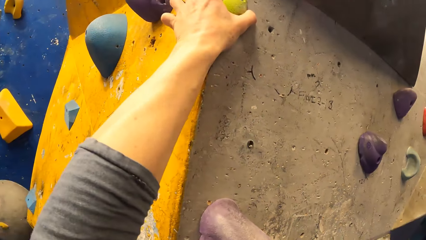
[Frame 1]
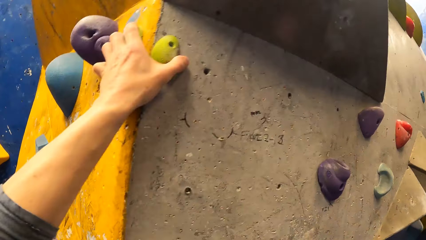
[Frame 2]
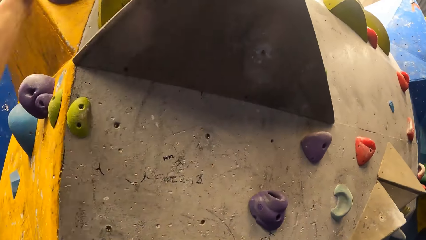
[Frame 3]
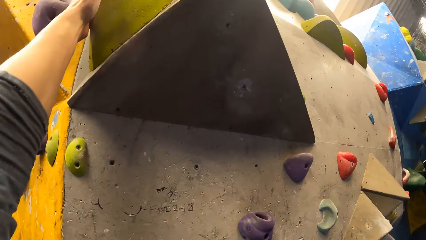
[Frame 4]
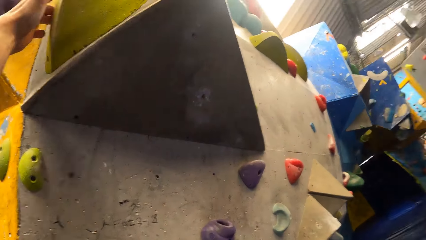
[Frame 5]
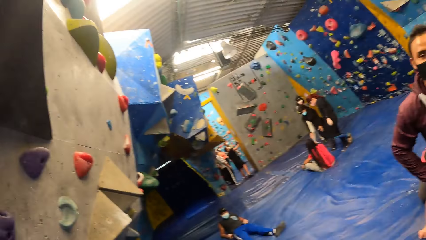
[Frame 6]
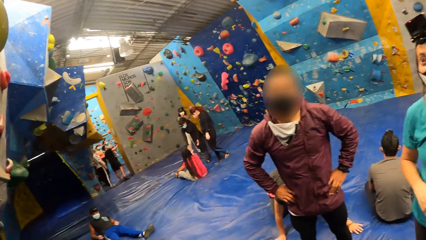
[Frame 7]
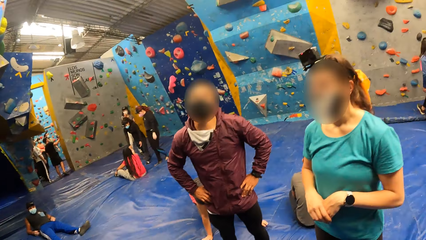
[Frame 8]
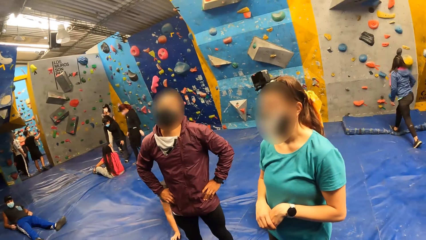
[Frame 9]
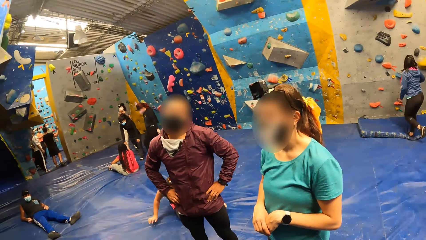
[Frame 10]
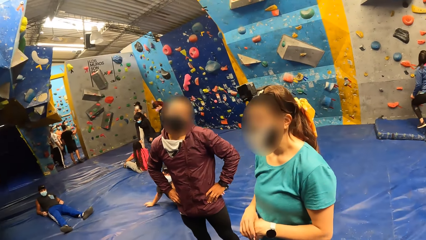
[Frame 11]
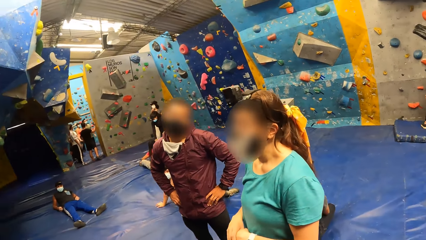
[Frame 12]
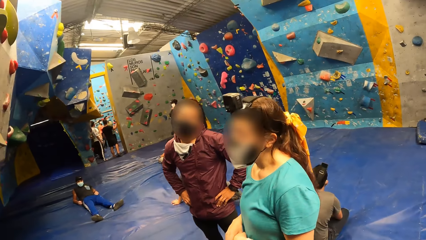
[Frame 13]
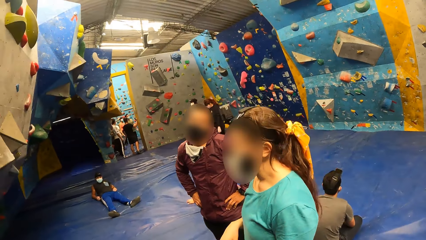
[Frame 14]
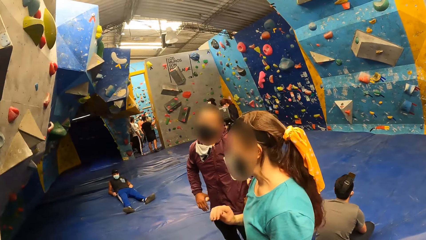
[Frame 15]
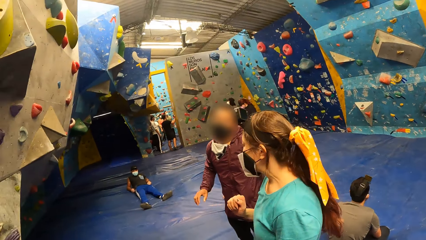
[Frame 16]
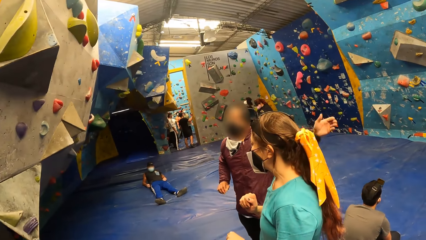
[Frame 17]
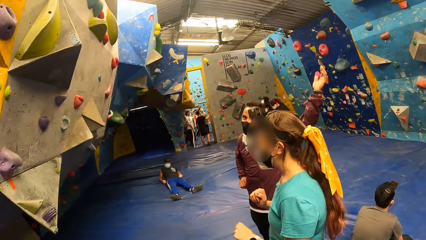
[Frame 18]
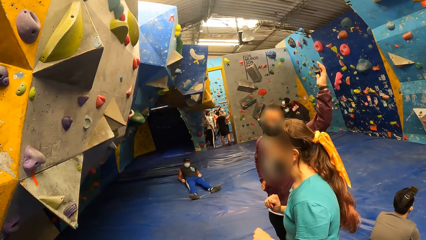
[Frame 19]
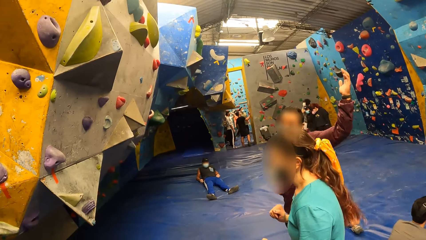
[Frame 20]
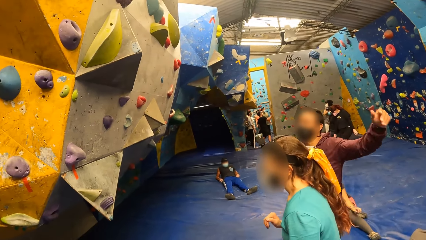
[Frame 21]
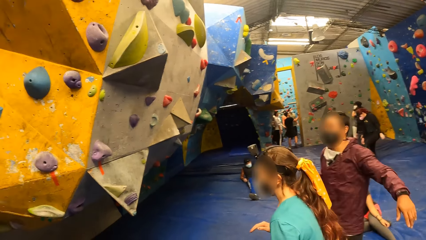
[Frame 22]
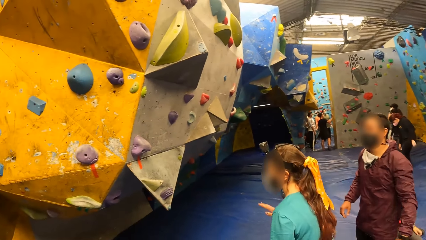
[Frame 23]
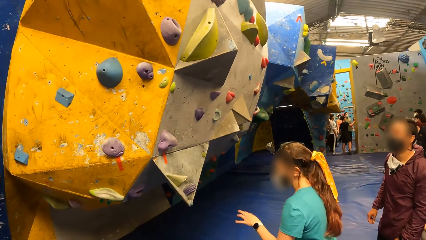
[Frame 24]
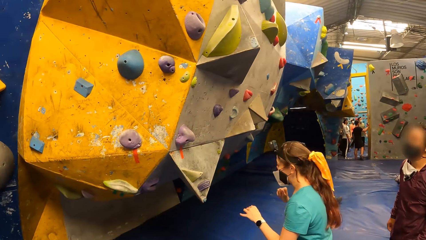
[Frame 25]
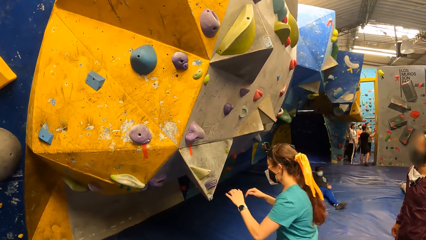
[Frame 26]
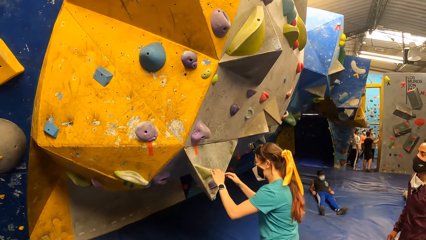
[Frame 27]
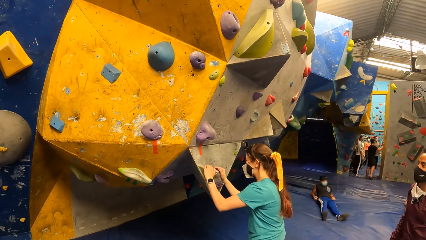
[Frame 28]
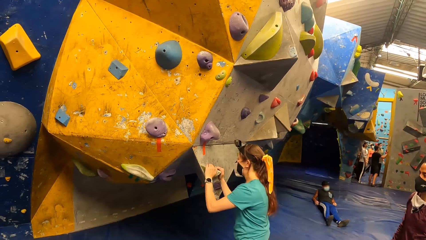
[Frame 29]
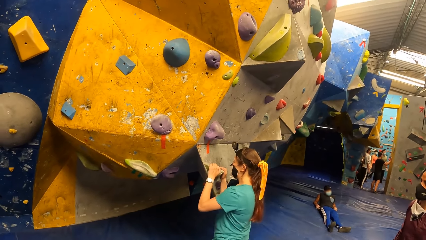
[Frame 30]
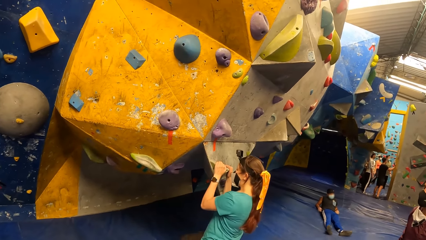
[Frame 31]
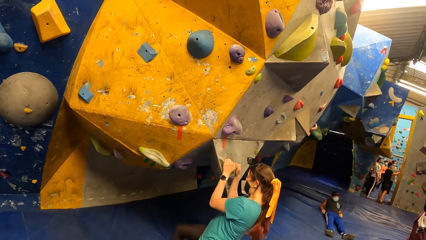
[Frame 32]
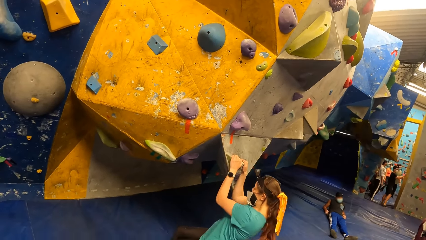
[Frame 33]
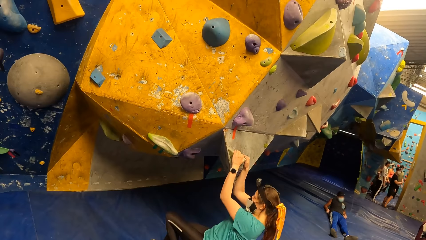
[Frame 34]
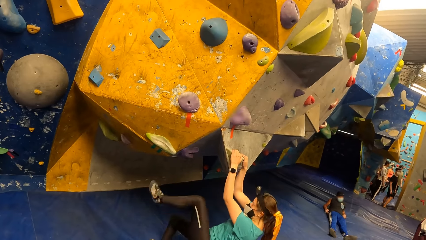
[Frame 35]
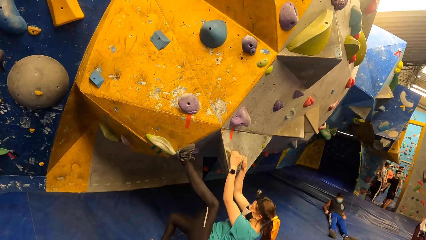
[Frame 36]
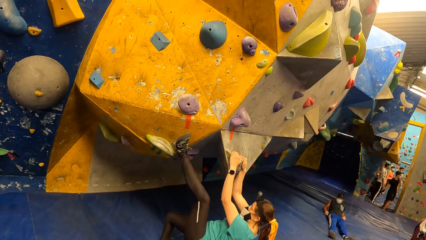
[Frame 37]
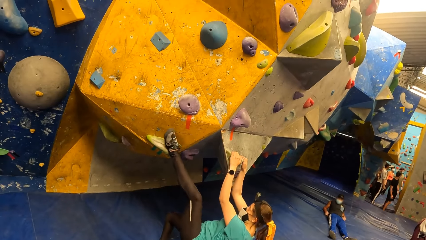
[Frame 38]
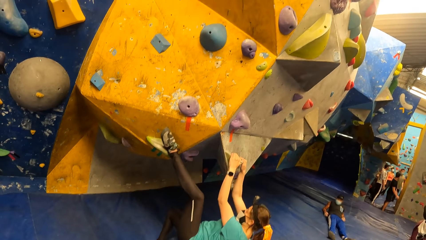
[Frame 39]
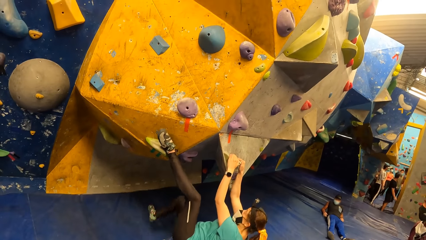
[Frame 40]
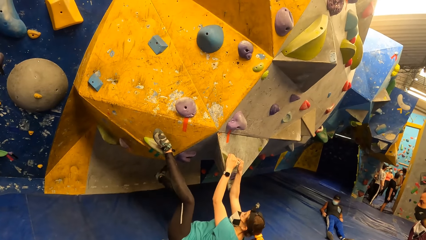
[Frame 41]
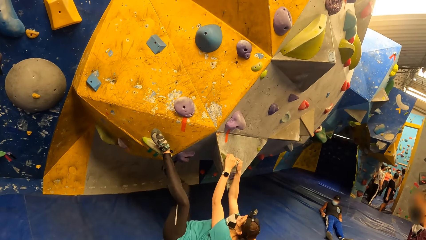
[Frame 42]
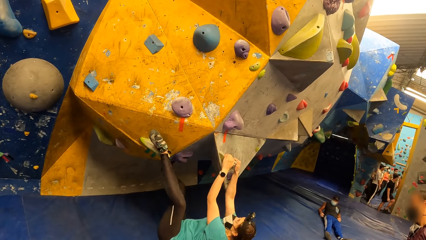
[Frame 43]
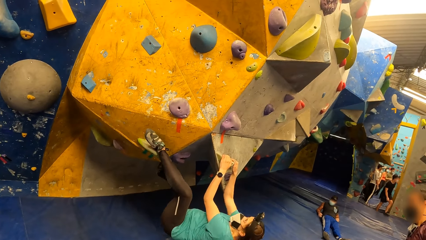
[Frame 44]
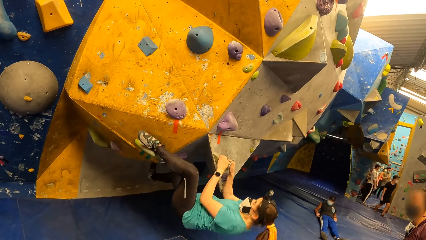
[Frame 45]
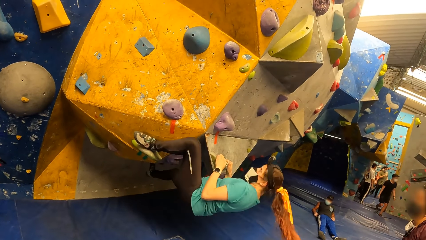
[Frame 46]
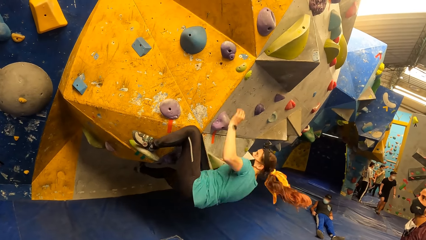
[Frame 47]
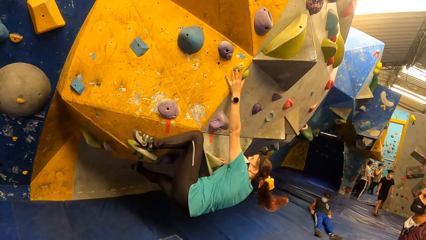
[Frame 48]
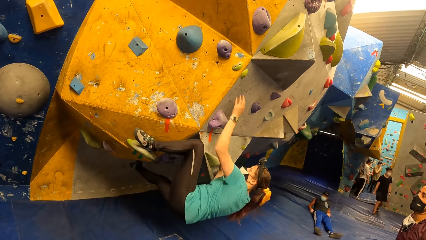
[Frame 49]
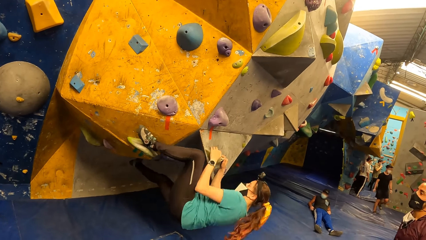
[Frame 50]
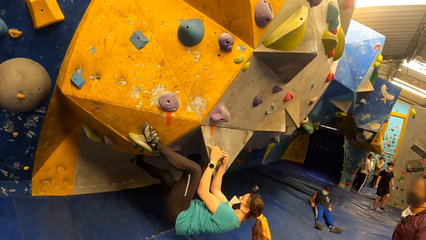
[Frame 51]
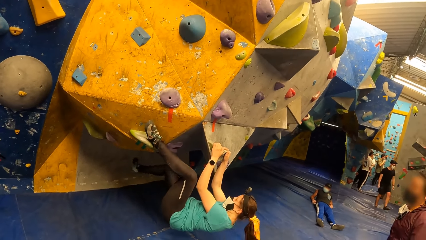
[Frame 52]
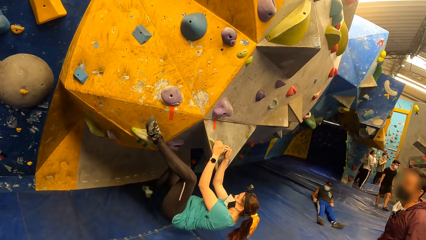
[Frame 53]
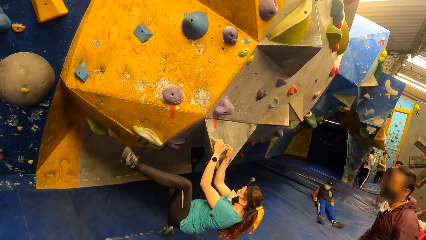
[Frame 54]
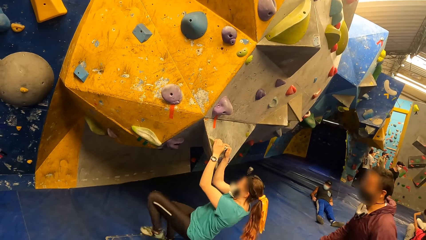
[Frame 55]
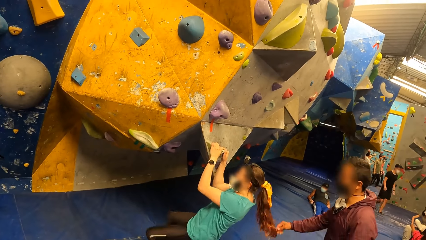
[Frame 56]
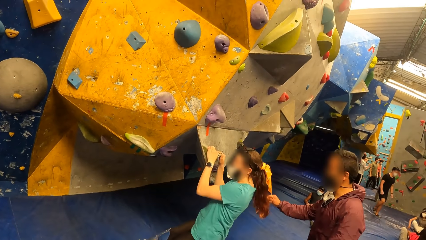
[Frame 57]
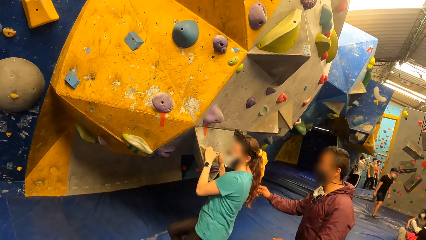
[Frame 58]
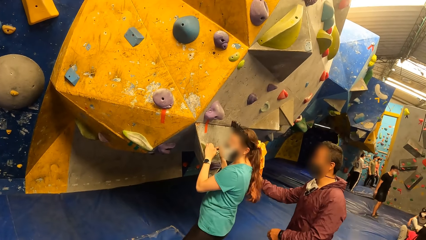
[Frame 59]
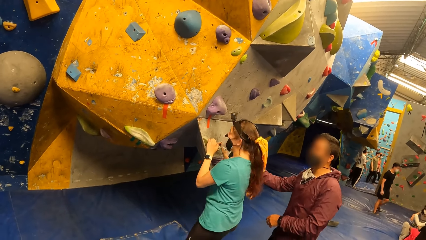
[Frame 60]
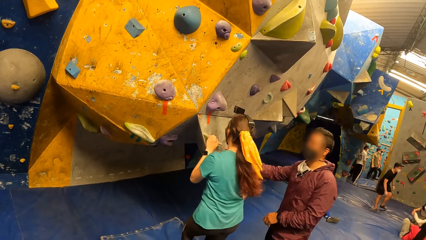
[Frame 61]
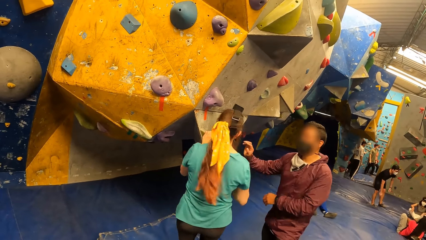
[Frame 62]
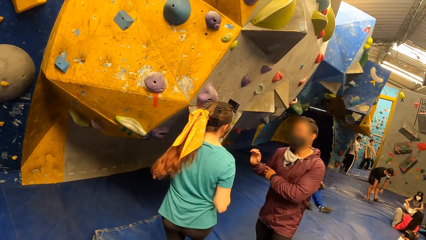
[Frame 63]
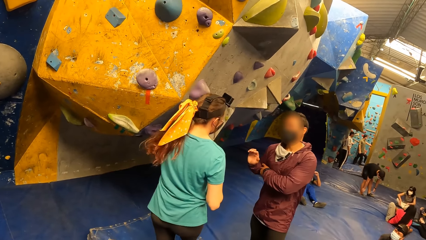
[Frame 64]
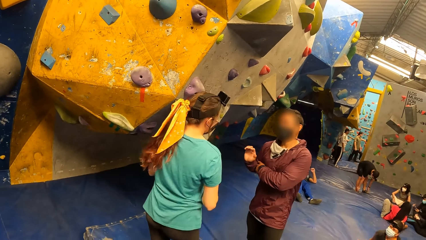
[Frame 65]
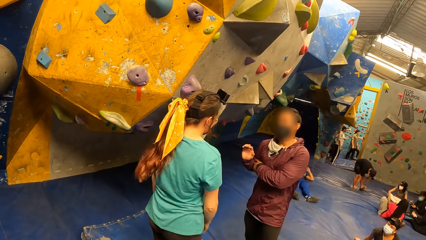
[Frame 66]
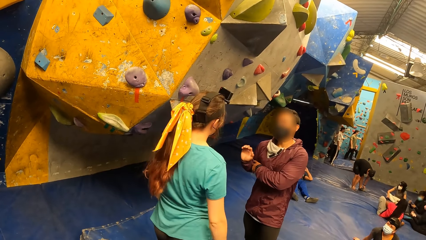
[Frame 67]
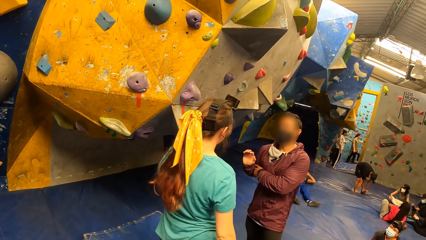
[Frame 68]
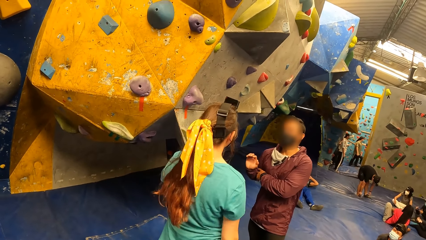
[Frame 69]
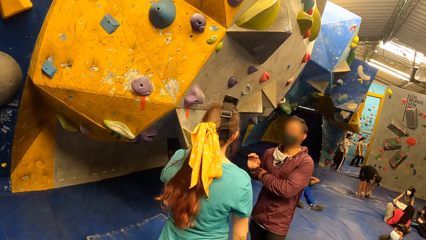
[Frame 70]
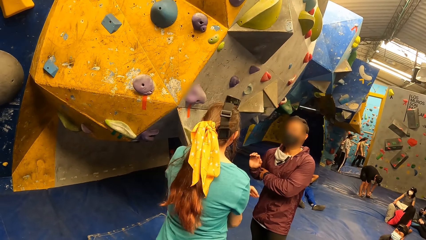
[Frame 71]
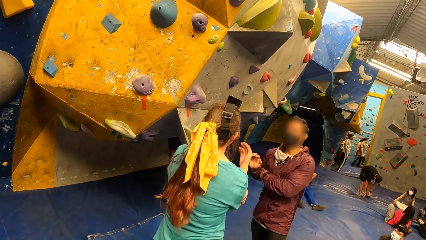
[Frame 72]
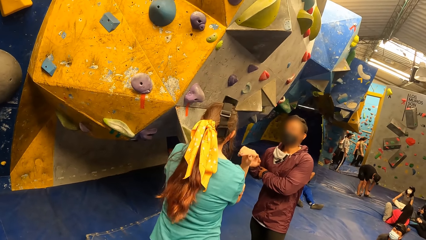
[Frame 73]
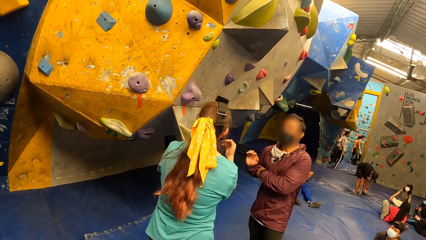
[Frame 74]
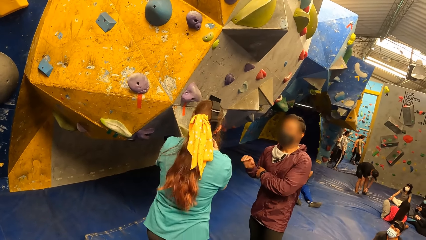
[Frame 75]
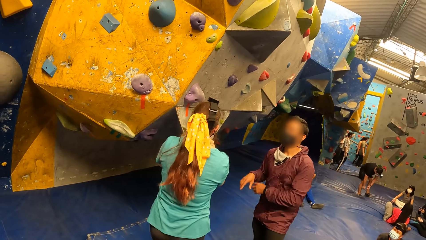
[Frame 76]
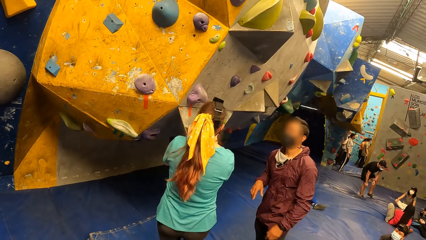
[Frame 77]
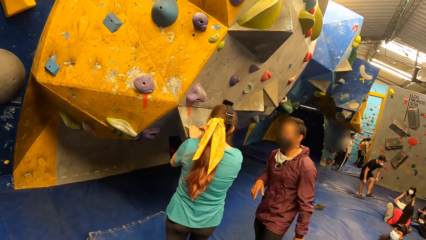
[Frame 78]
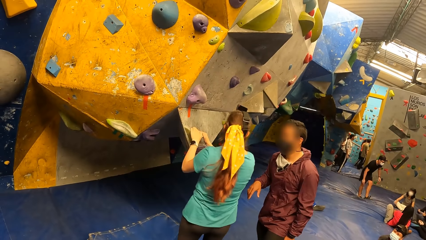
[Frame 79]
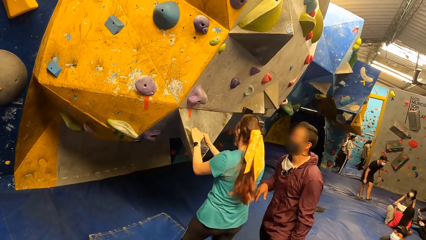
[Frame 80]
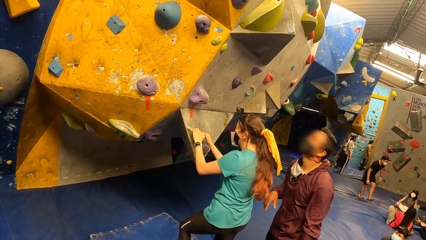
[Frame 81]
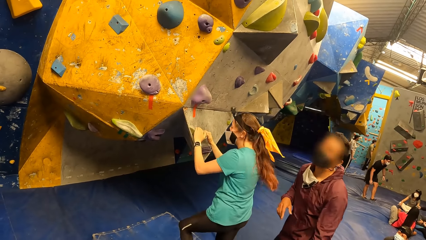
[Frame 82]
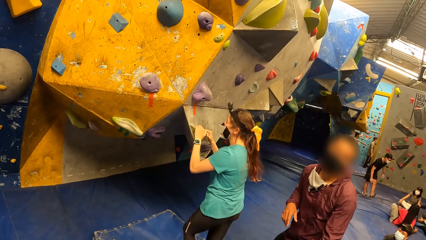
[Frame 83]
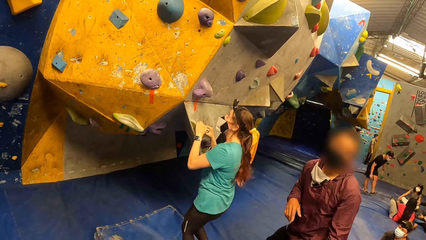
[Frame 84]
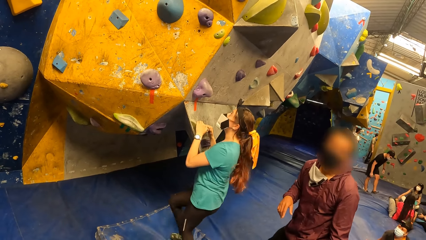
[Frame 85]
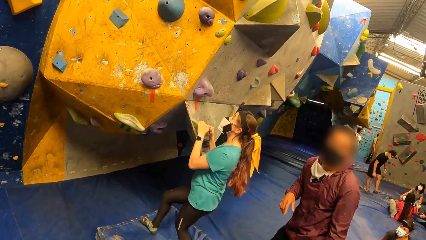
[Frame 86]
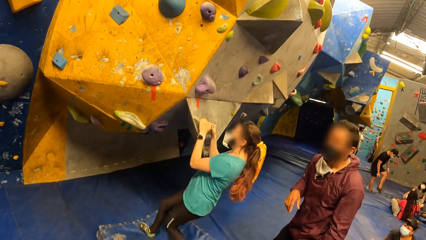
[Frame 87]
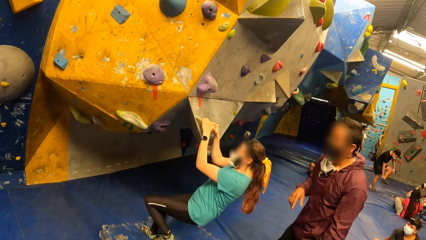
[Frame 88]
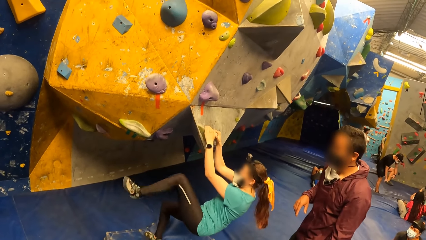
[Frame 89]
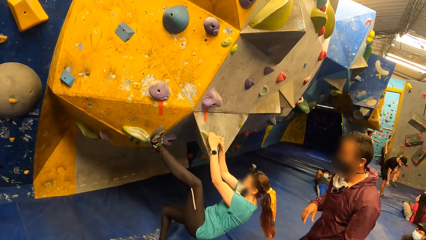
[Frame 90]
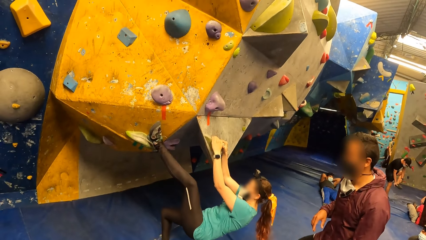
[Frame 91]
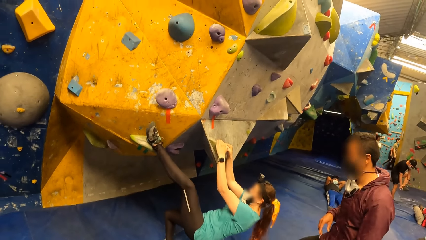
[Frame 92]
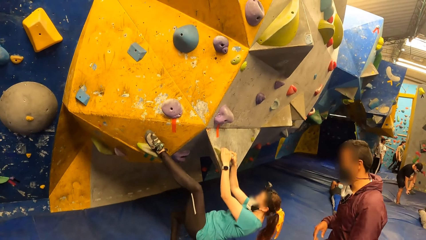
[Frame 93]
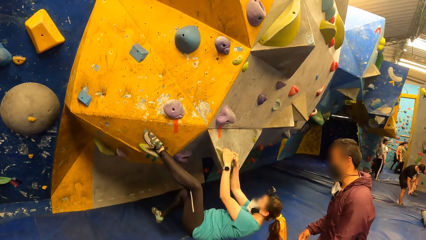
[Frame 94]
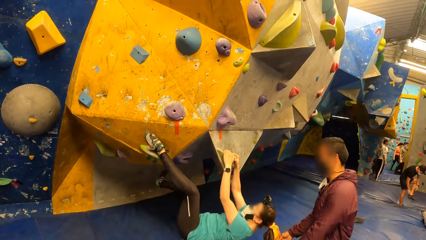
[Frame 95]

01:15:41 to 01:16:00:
The camera wearer looks around. A woman interacts with a man. The man lifts a hand. The woman climbs the rock wall with her hands and legs. The woman jumps on the floor. The man converses with the woman. The woman straightens a hand. The man interacts with the camera wearer. The woman climbs the rock wall with her hands and legs.
